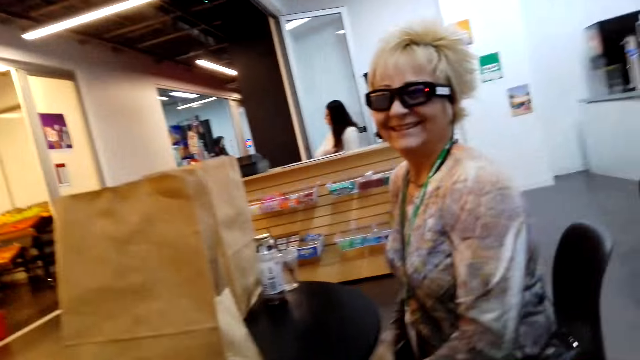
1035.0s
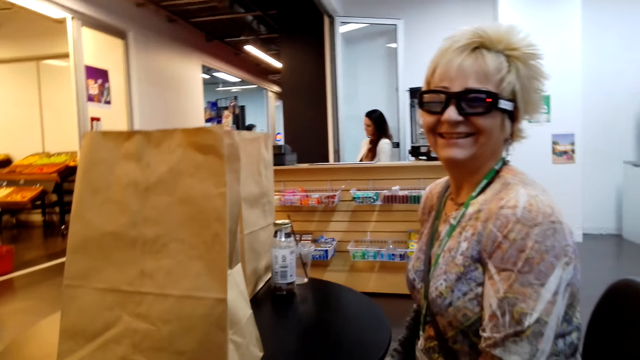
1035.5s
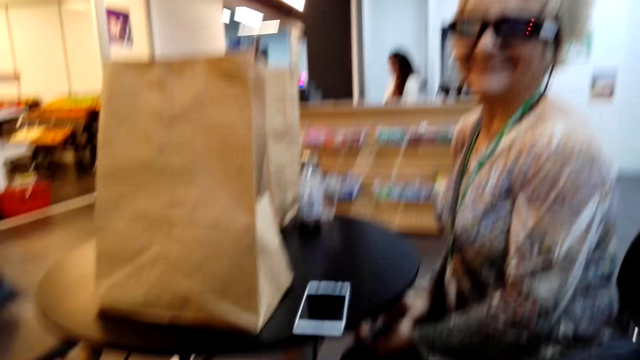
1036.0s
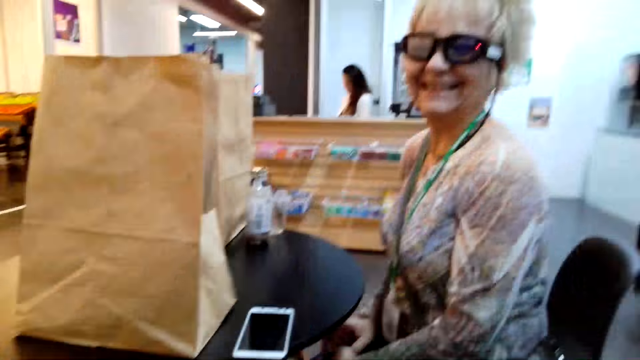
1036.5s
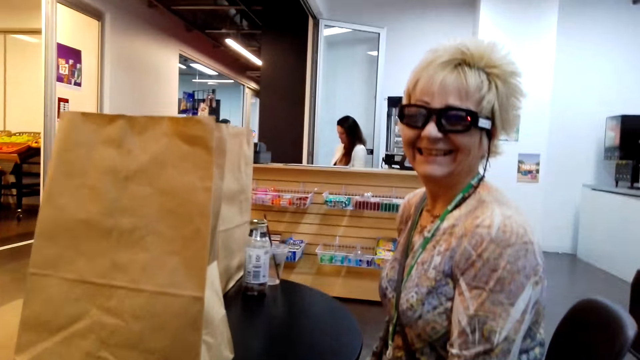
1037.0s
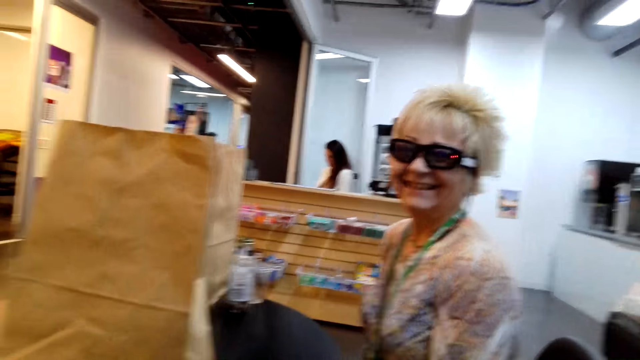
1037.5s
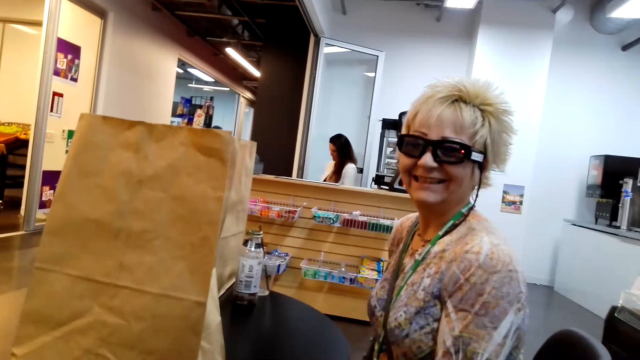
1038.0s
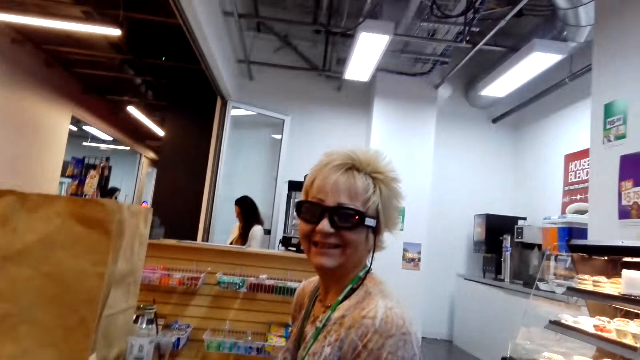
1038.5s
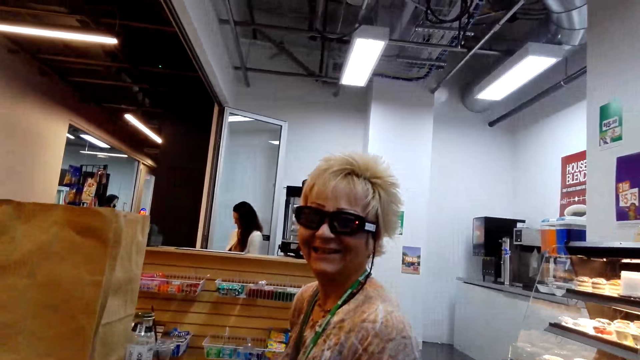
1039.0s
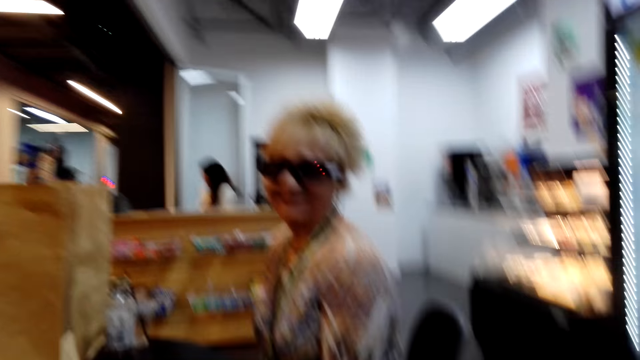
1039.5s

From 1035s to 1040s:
The camera wearer looks at a woman.

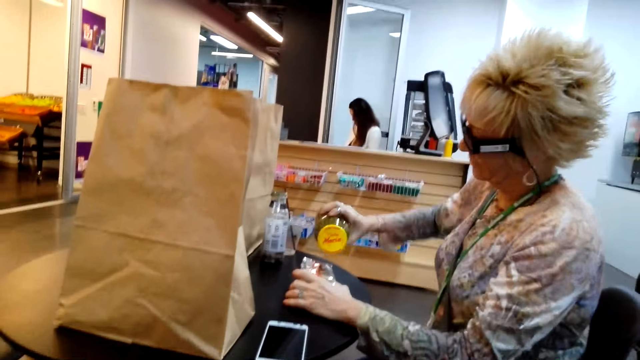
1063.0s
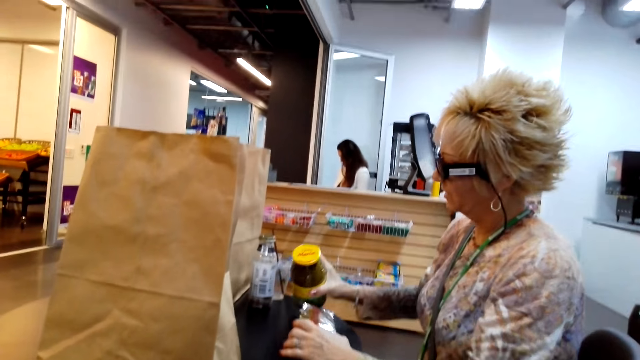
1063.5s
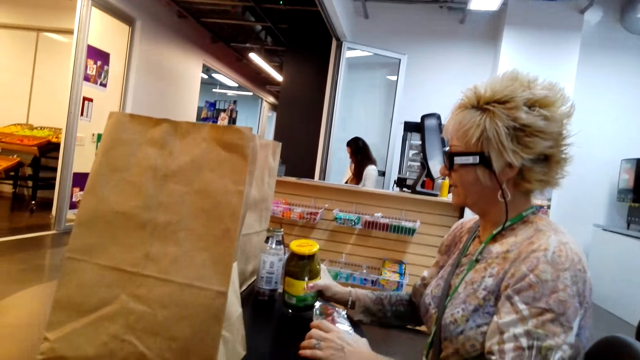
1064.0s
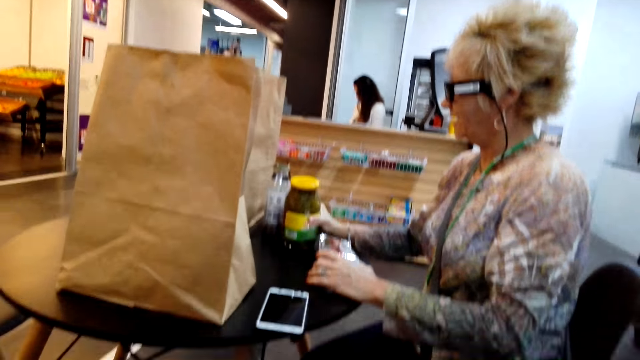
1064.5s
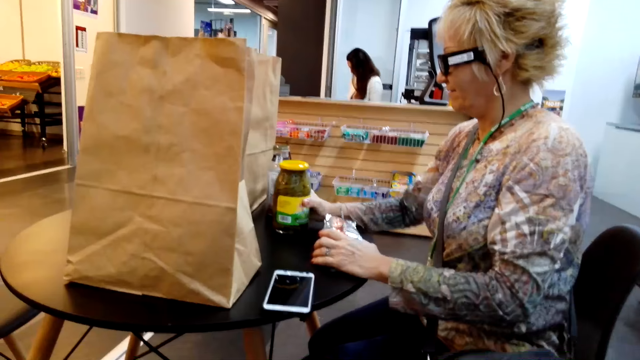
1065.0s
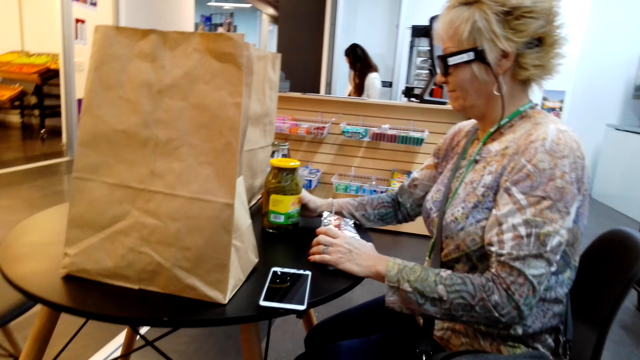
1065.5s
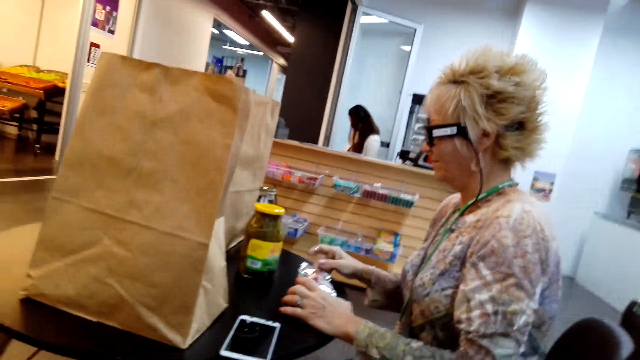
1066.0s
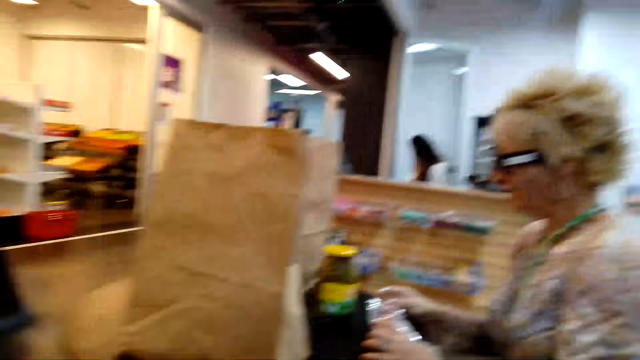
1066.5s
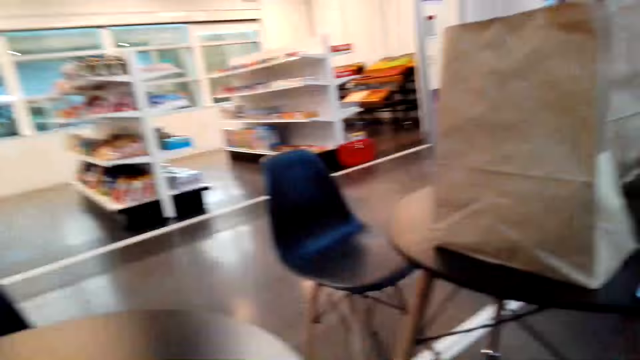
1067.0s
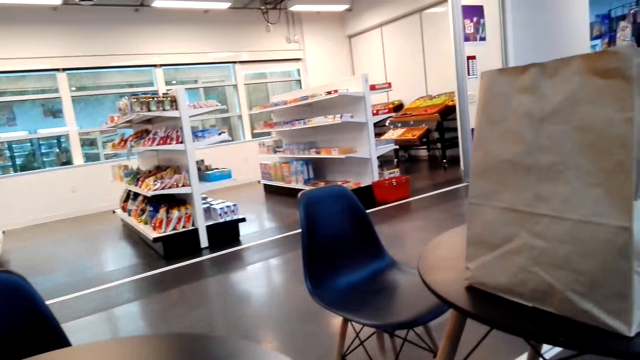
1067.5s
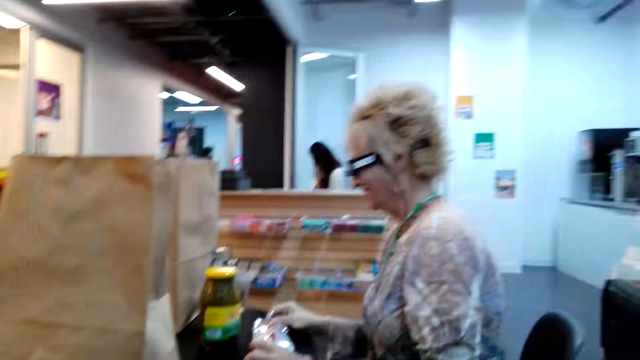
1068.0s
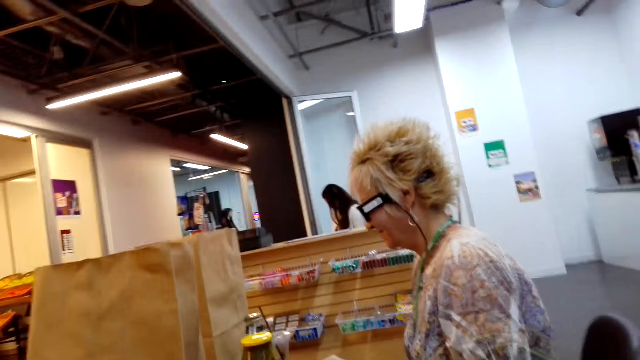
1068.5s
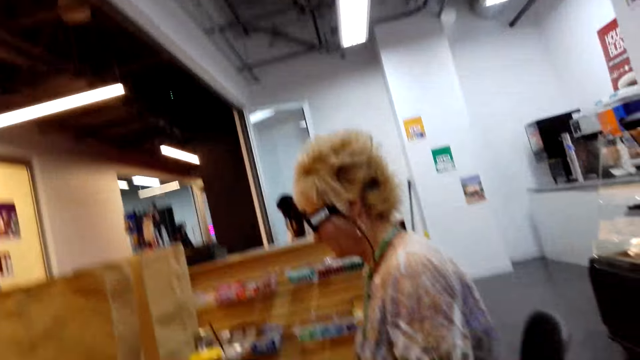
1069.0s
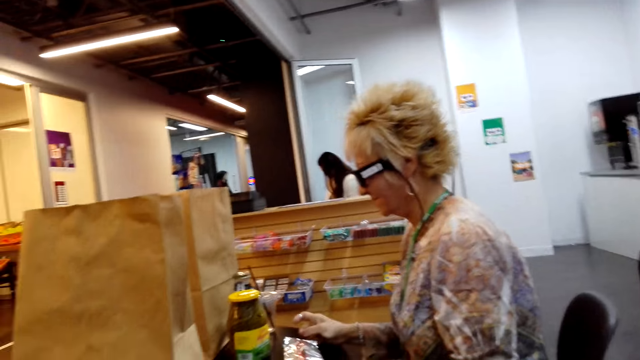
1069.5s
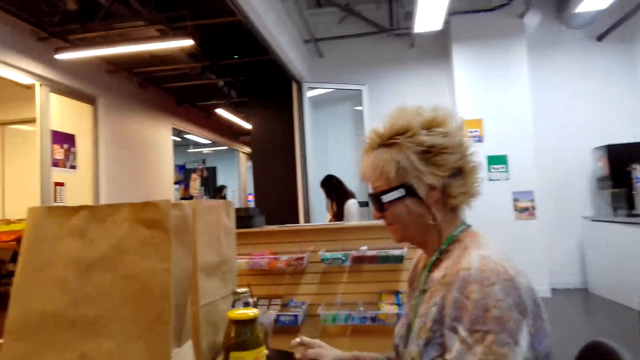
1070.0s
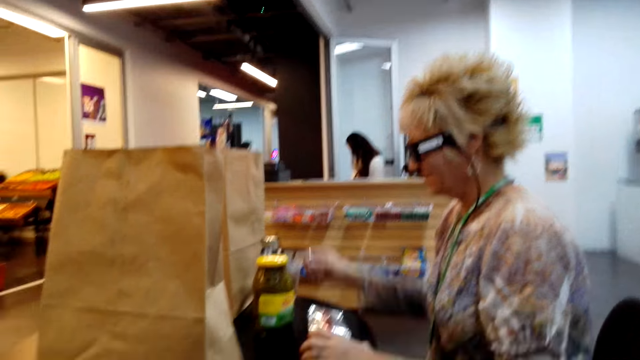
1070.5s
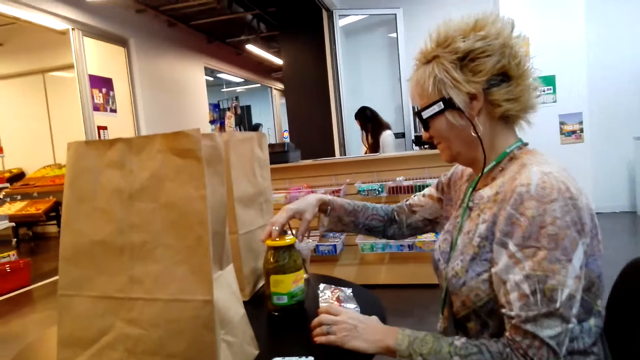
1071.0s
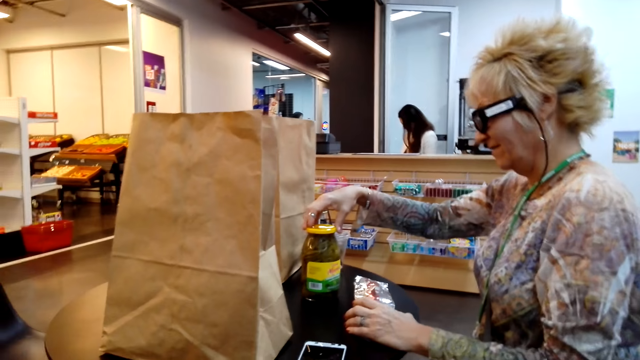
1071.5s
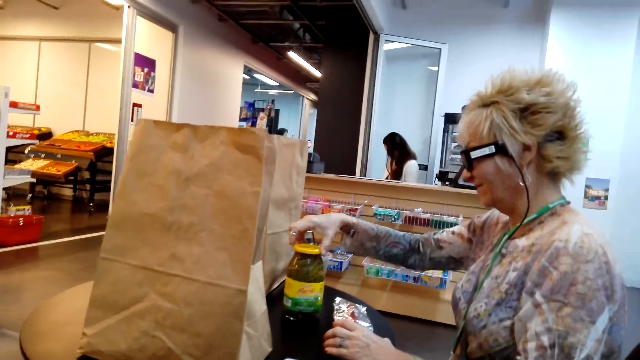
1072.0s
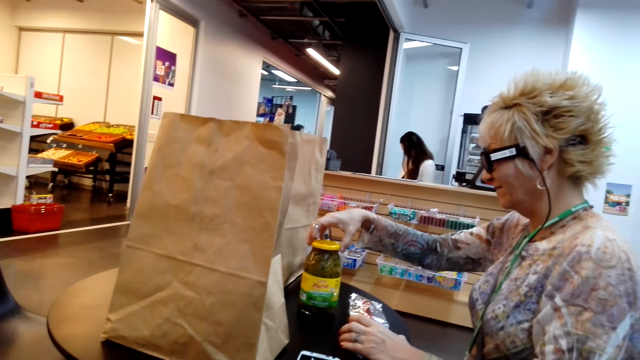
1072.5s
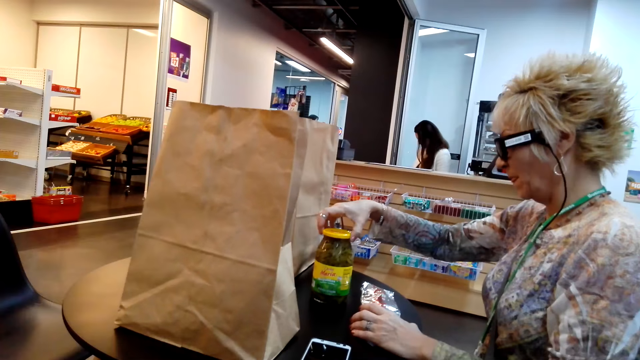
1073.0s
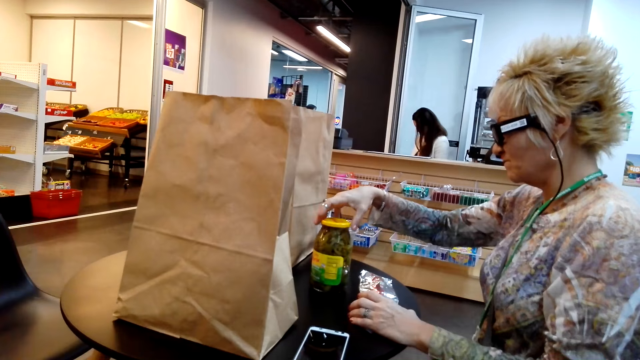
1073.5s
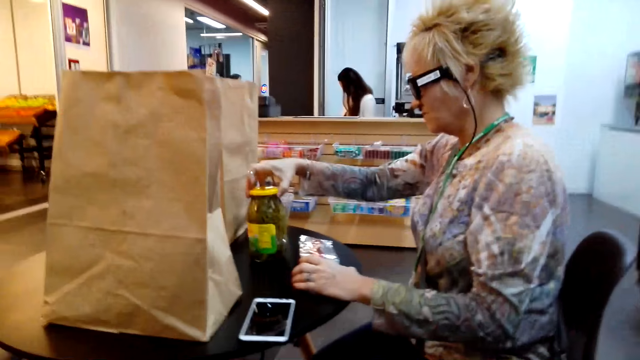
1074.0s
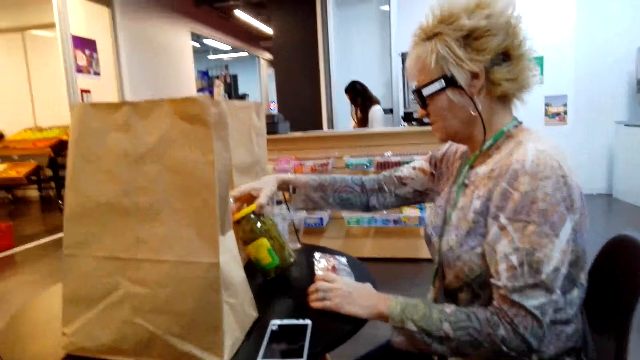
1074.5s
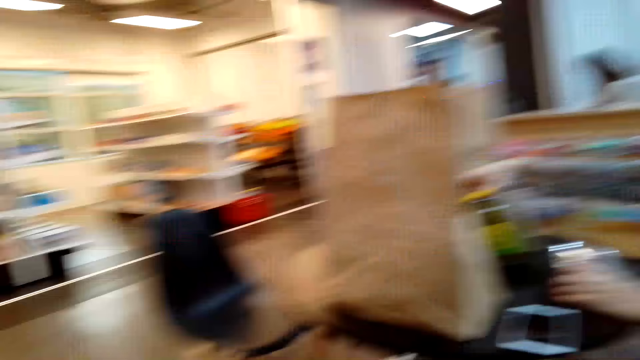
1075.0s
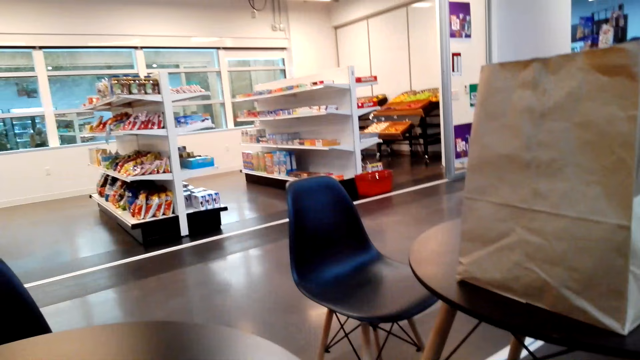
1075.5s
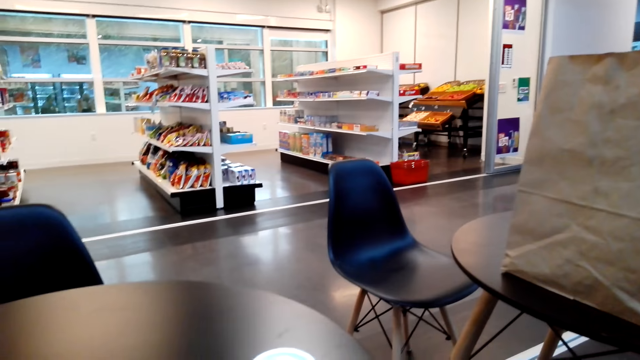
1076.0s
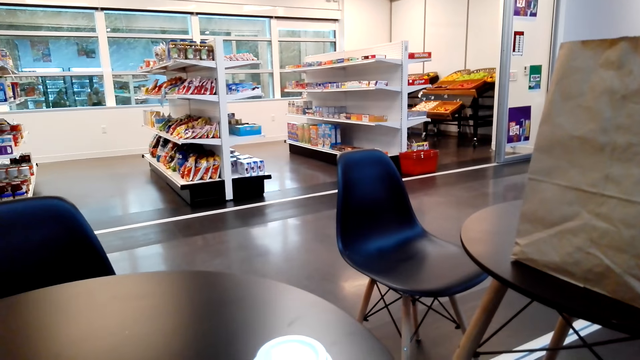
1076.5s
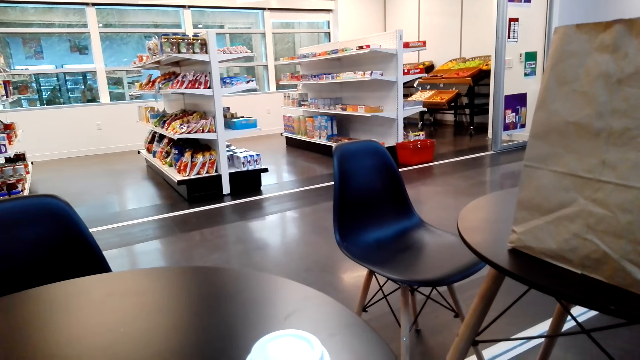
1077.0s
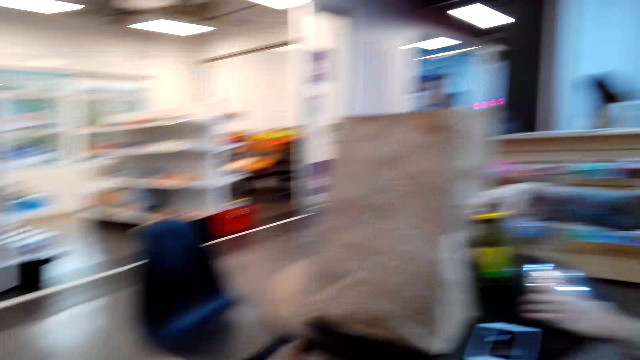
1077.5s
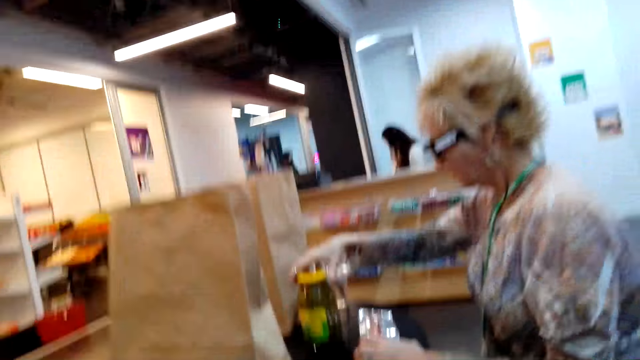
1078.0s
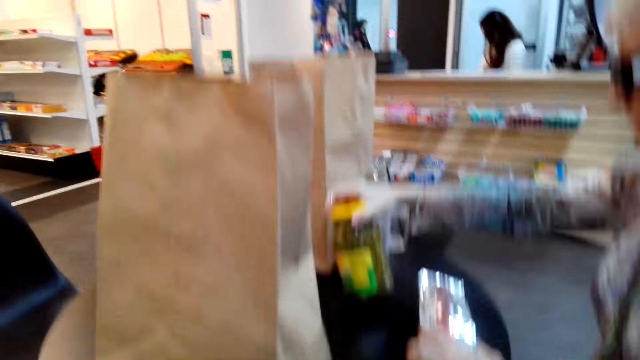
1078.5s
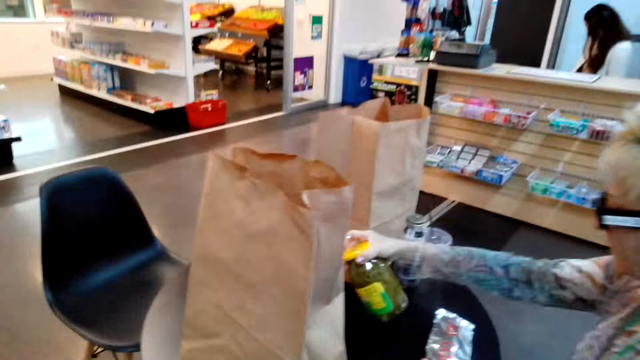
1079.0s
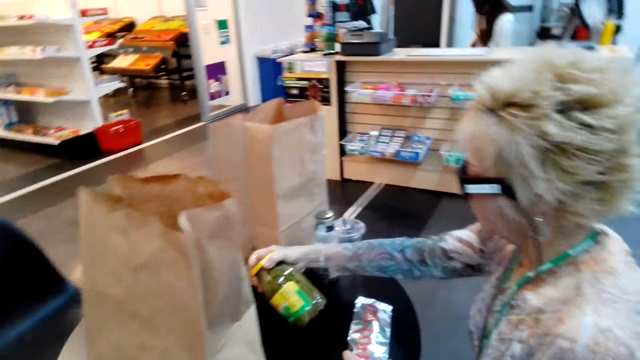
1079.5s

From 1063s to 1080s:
A woman puts a bottle down. The camera wearer looks around. They talk to the woman. The woman turns the bottle. The woman holds the jar. The camera wearer looks aside. They look around.
